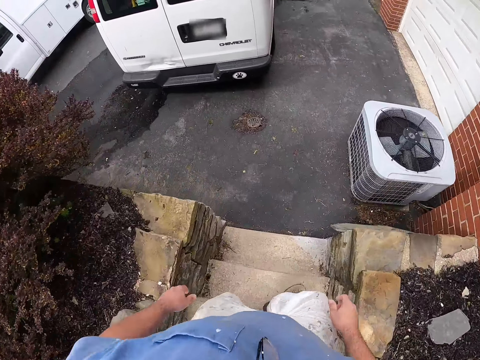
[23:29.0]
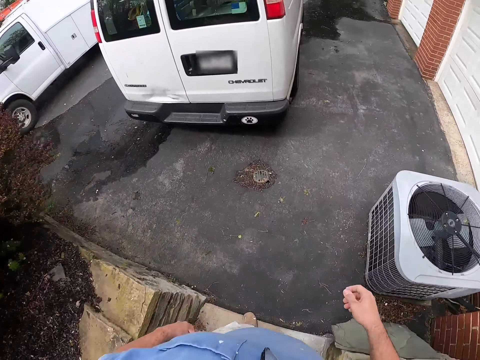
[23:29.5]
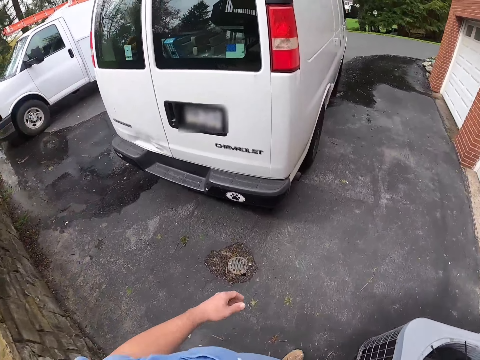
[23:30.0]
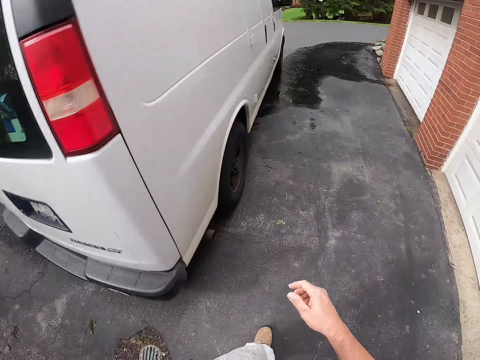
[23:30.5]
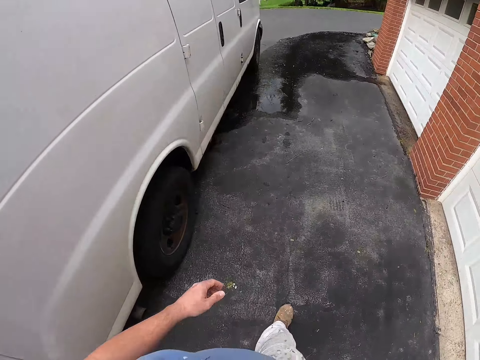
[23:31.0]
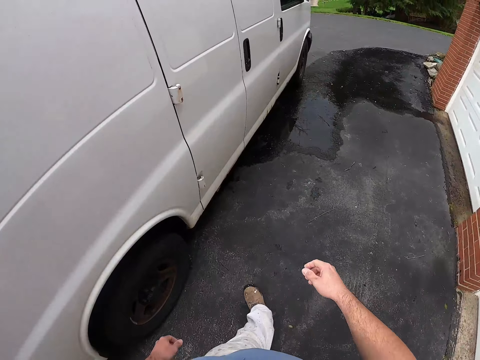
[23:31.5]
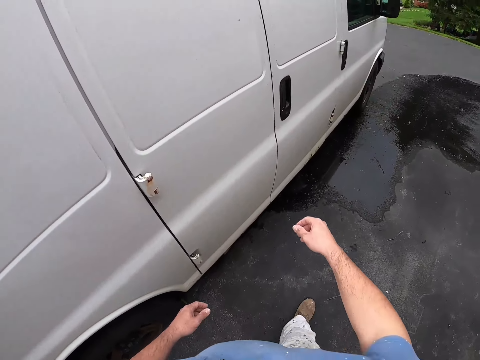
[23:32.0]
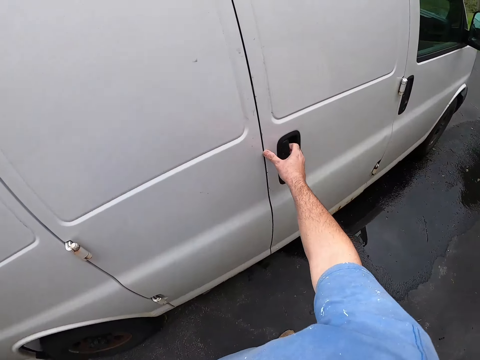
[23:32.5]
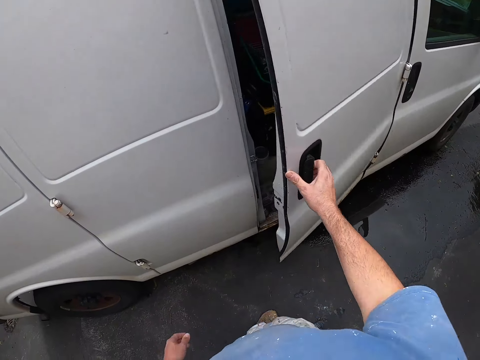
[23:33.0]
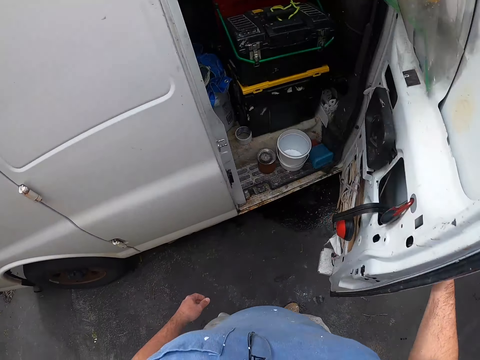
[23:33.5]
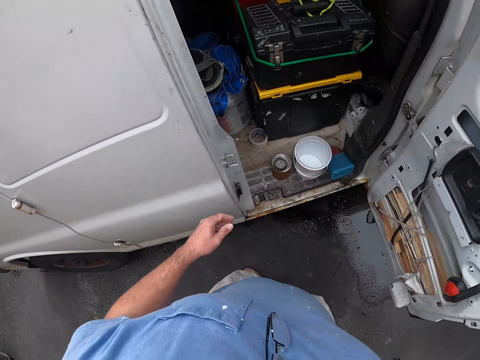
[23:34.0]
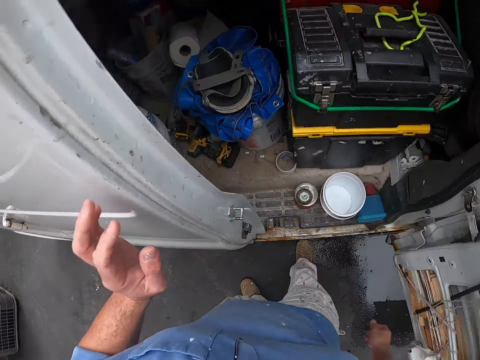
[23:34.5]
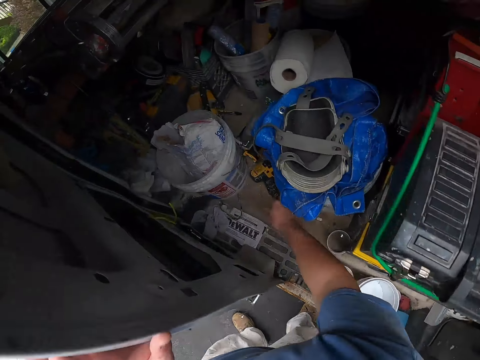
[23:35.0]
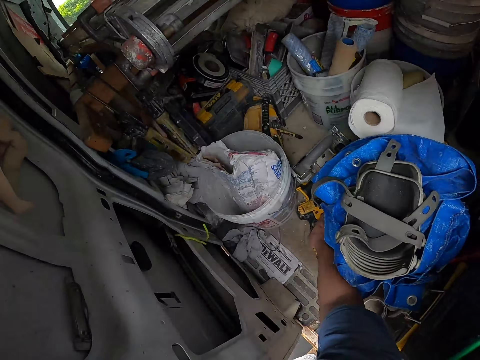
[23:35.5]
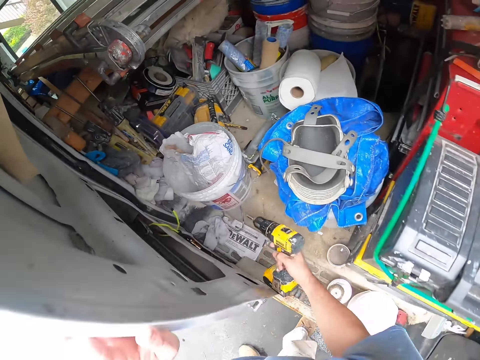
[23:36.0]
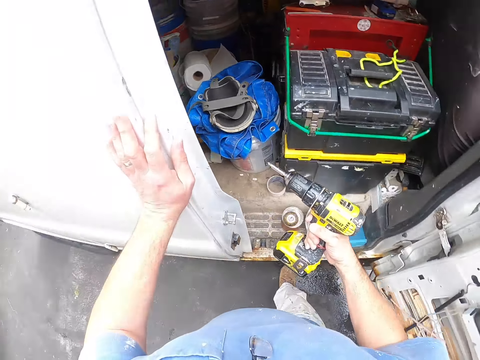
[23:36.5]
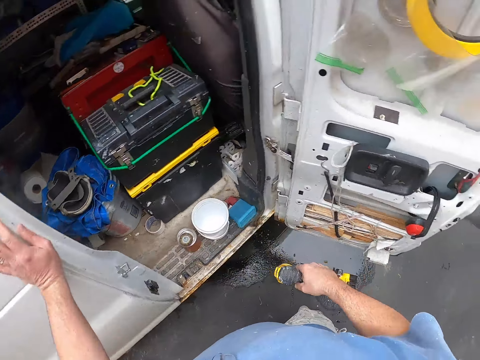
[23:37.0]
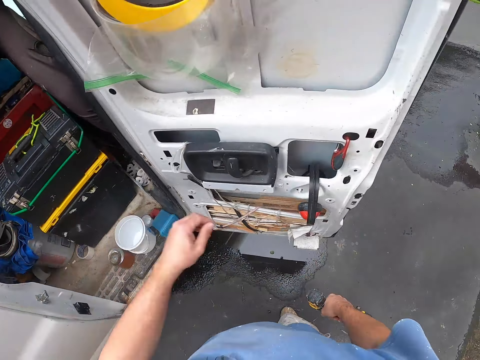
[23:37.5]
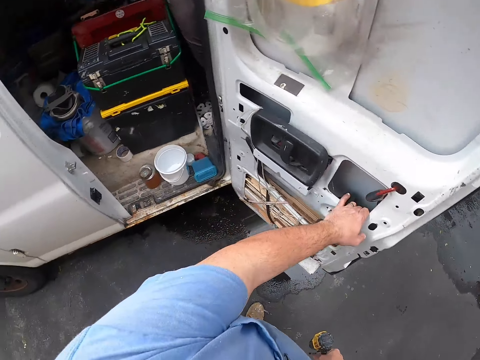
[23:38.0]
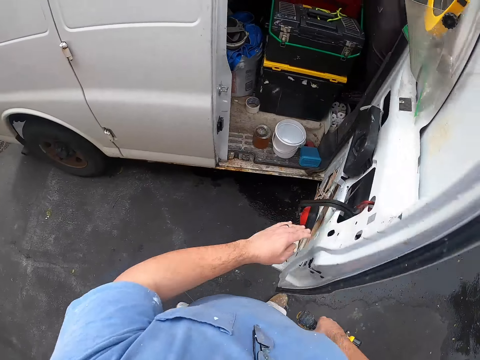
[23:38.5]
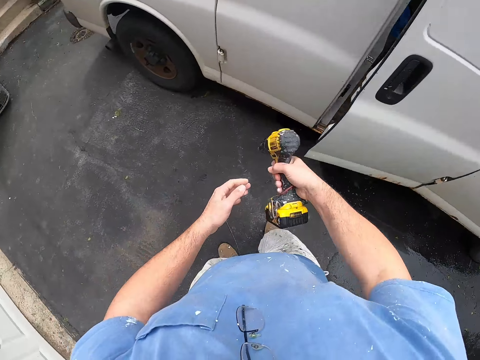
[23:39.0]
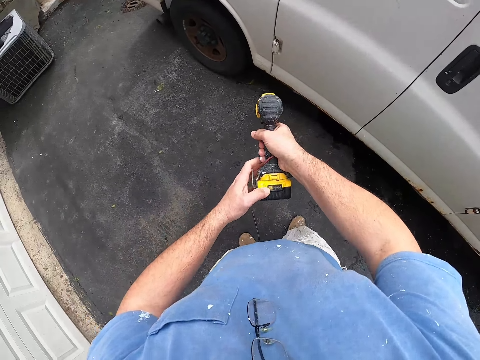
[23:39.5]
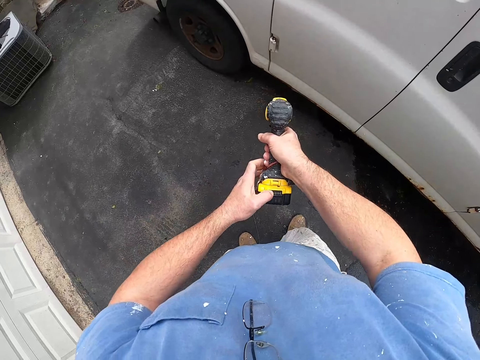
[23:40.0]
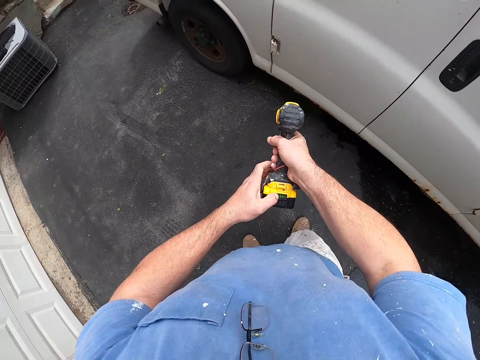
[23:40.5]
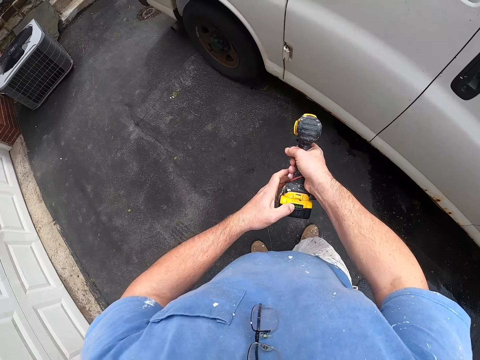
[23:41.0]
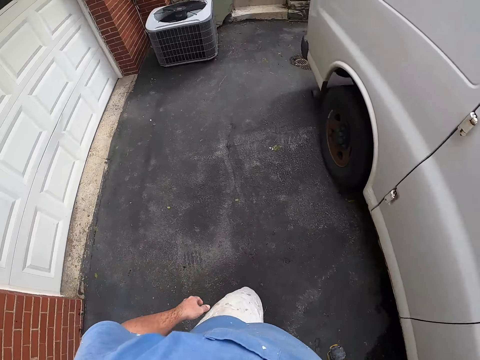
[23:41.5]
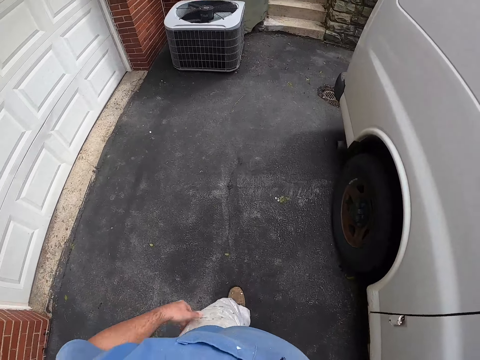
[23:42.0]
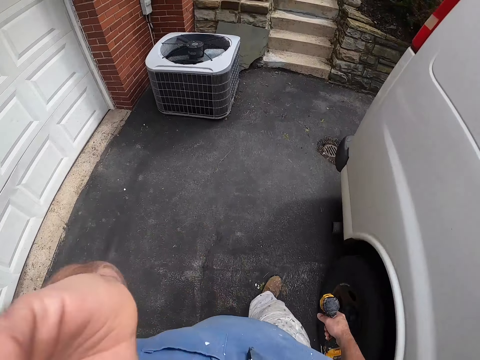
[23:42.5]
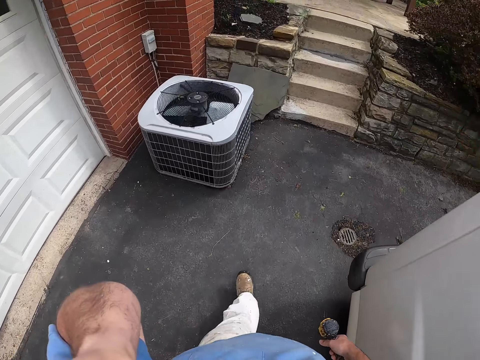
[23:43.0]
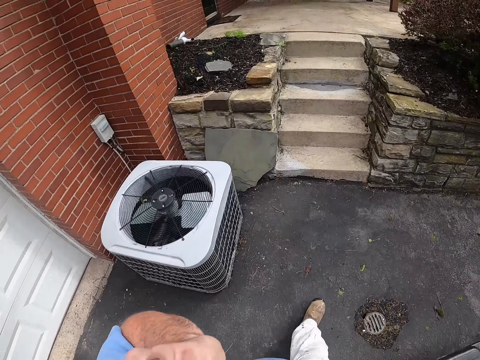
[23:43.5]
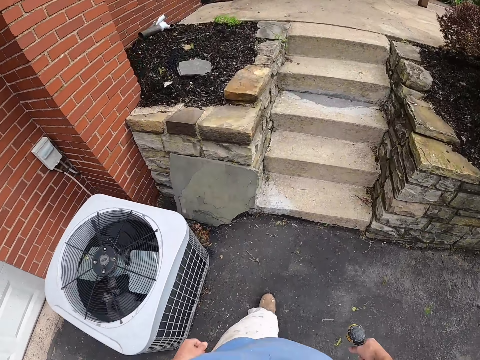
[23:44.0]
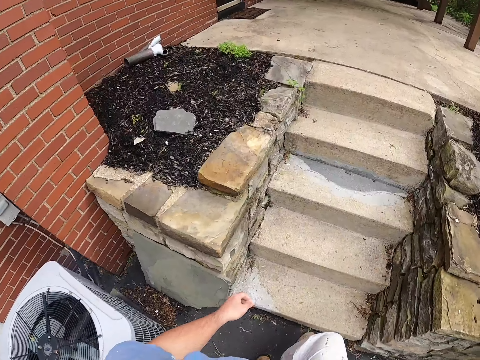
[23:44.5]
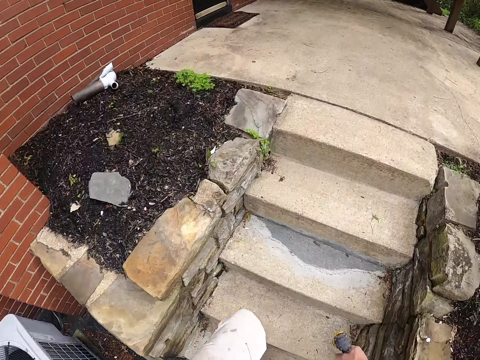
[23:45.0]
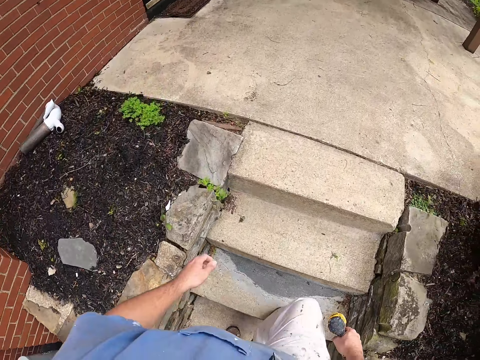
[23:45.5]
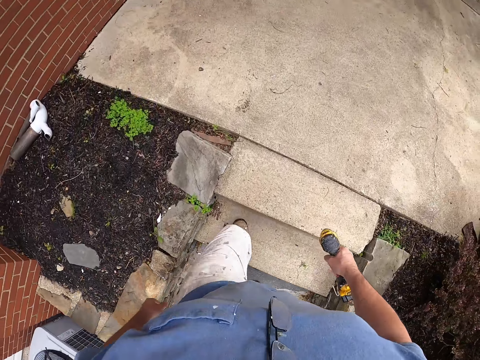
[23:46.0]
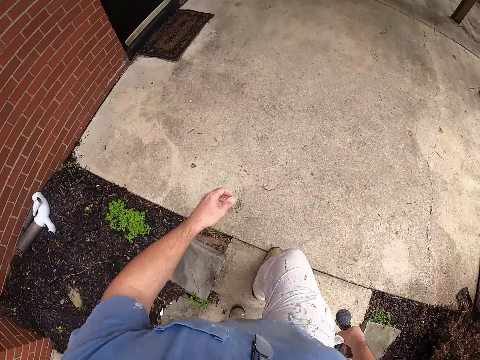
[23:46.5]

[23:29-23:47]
The camera wearer opens the truck or car door. They hold the car. They pick up the drill machine. They close the truck door. They press the drill. They adjust the drill machine. They walk around. They raise their hand. They lower their hand.

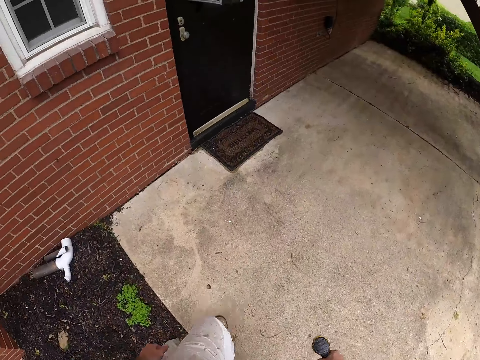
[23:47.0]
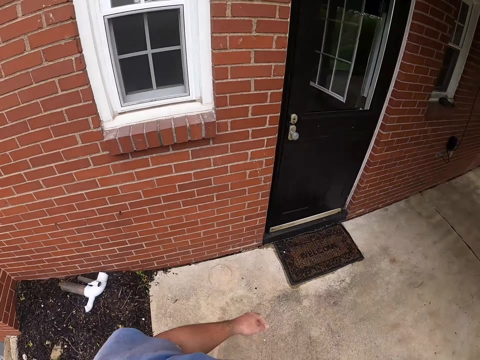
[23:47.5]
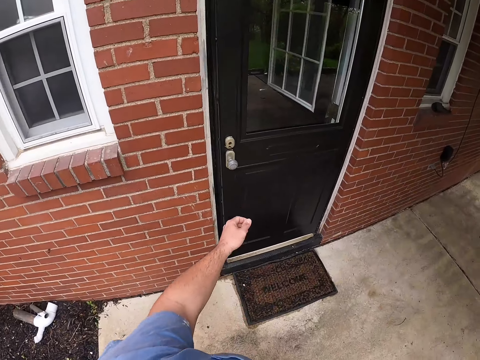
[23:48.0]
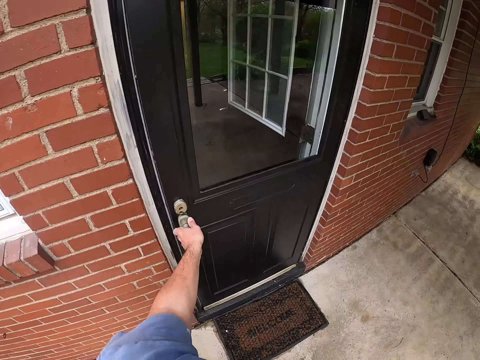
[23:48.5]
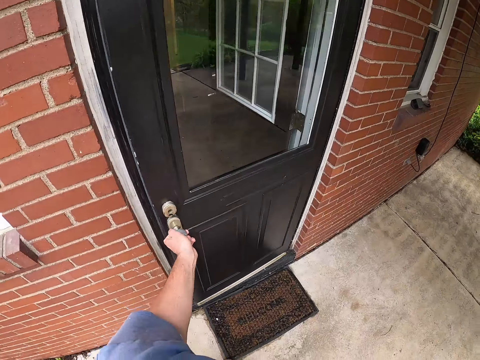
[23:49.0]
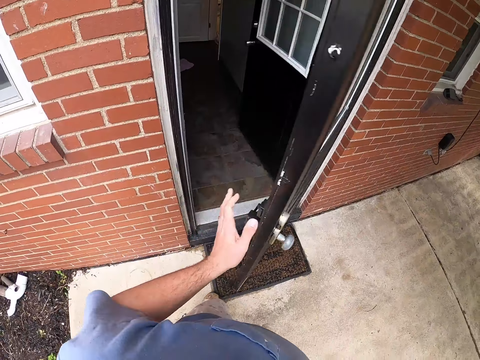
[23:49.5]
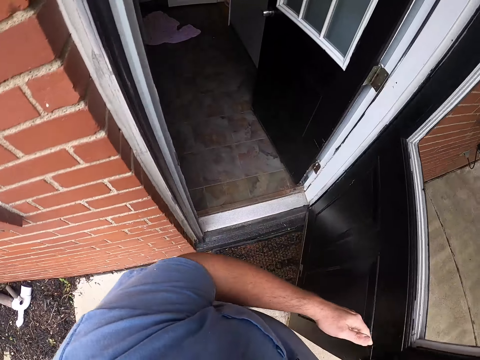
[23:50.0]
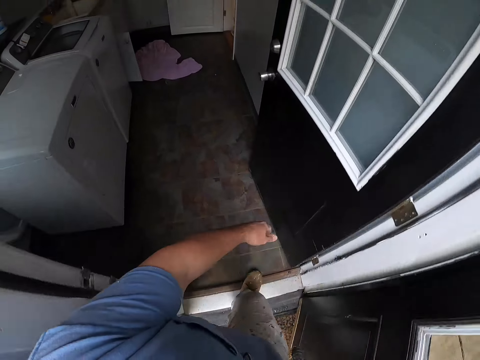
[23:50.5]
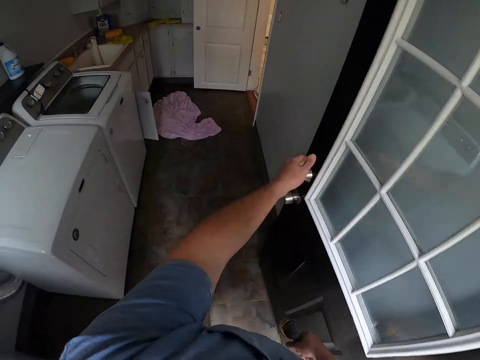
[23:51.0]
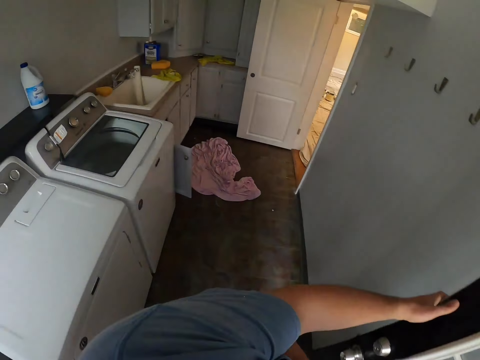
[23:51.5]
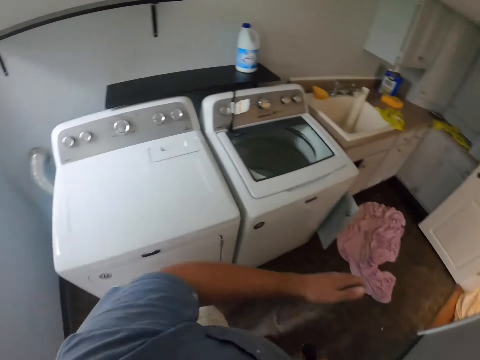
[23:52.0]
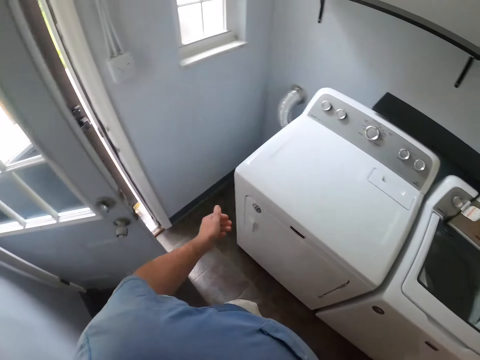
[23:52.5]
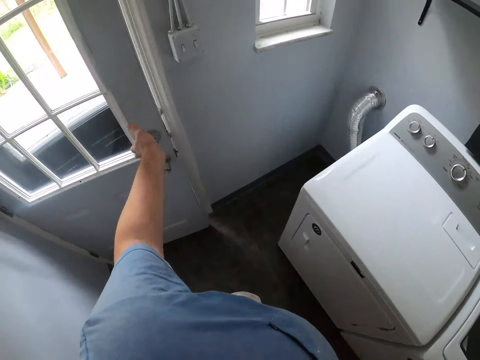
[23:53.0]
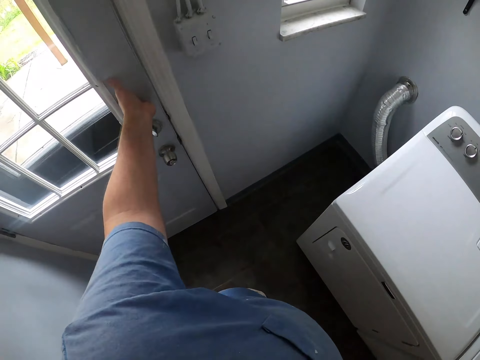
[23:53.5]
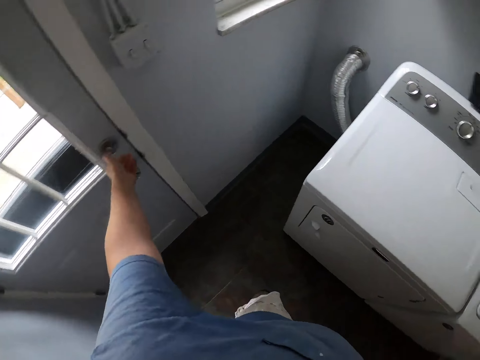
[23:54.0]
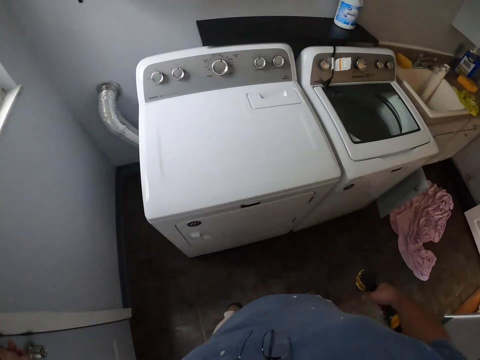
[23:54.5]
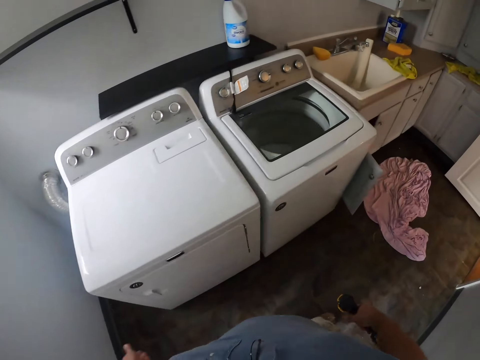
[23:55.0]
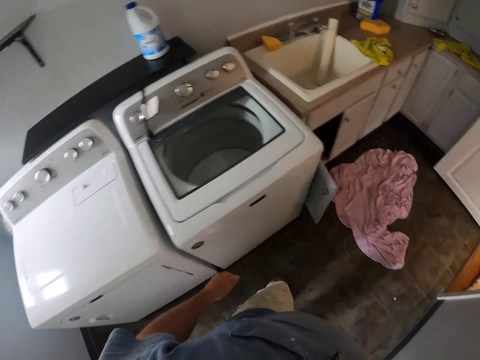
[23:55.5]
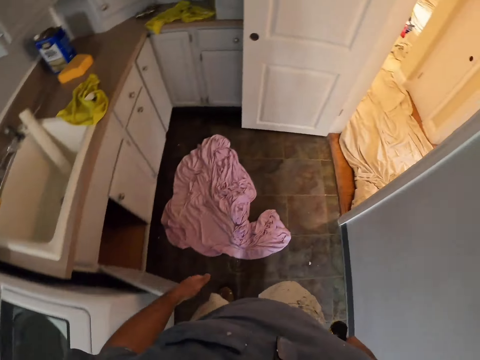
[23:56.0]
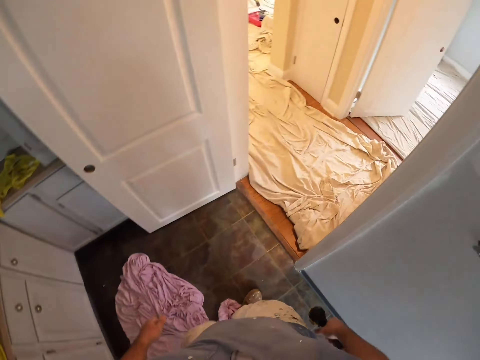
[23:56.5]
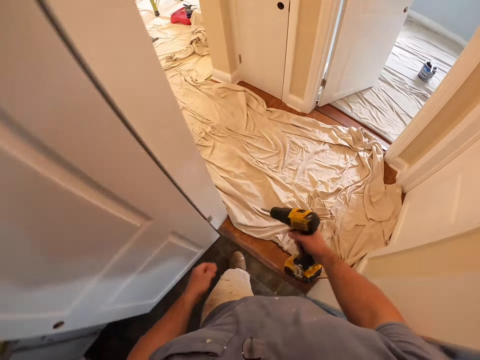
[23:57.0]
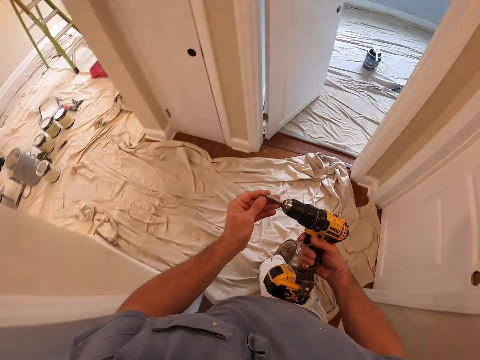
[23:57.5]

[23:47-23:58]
The camera wearer opens the door. They hold the door. They walk around. They close the door. They close the car door. They walk around.
